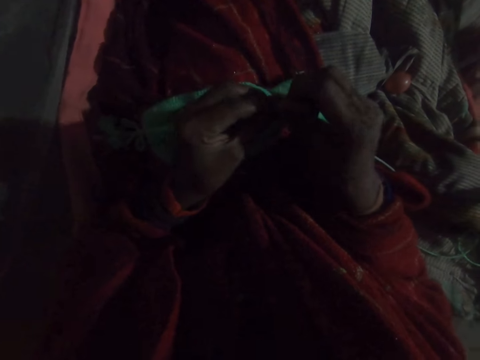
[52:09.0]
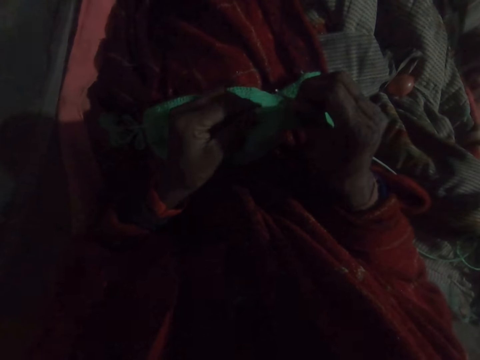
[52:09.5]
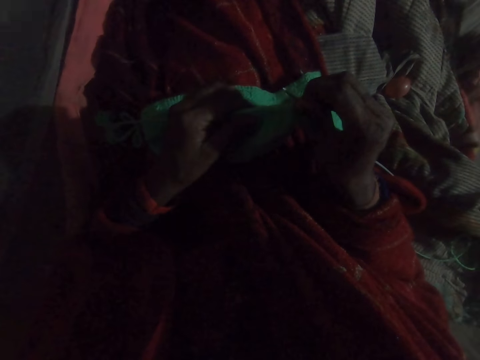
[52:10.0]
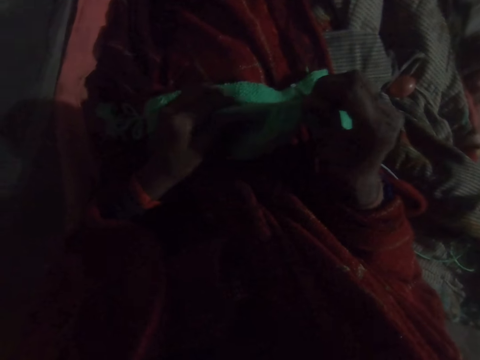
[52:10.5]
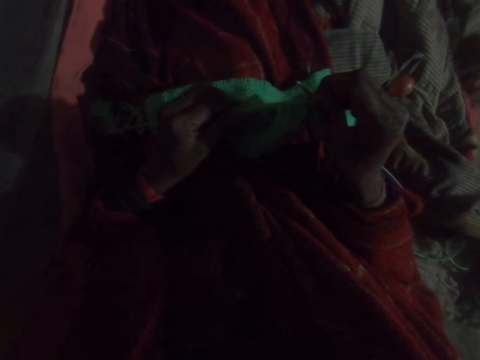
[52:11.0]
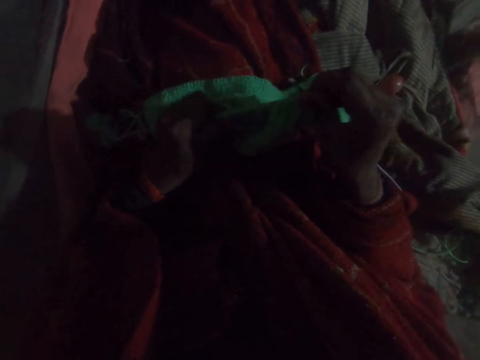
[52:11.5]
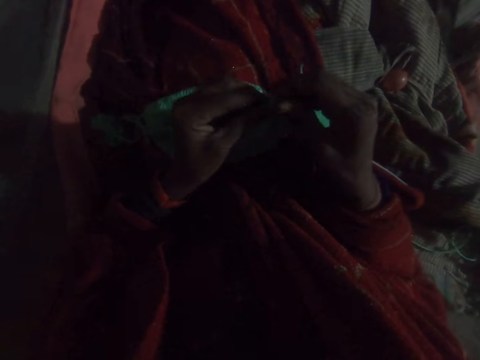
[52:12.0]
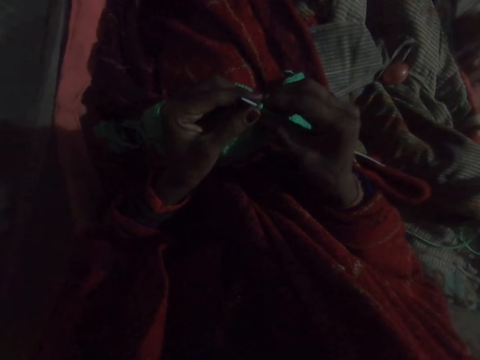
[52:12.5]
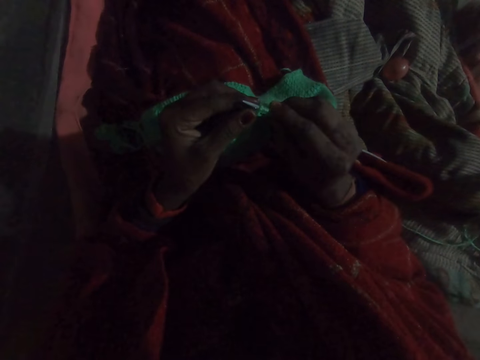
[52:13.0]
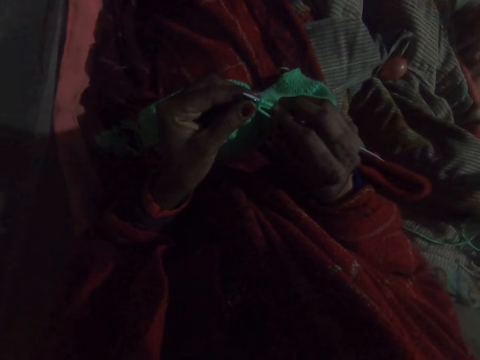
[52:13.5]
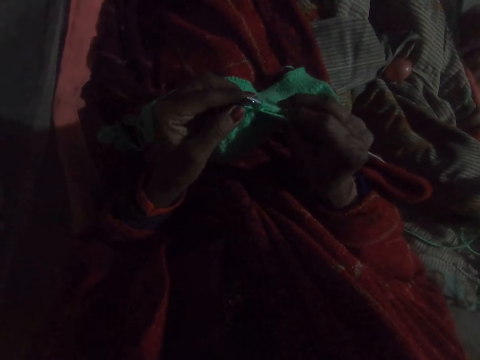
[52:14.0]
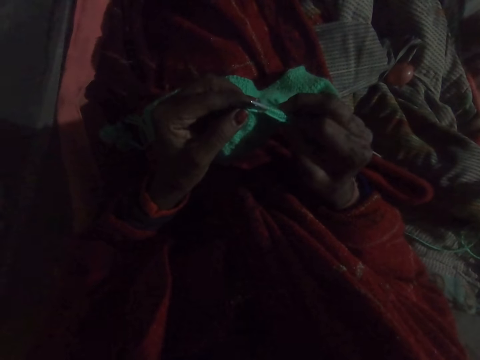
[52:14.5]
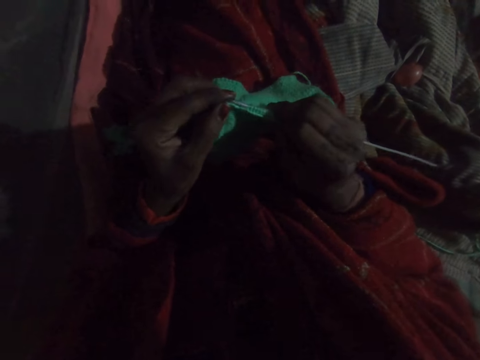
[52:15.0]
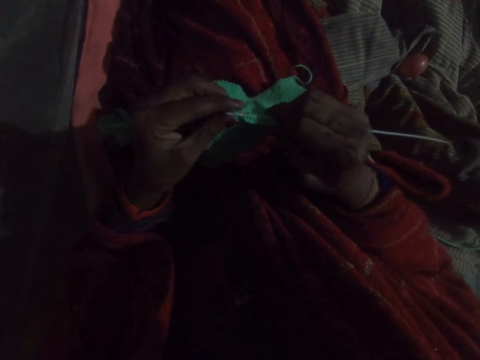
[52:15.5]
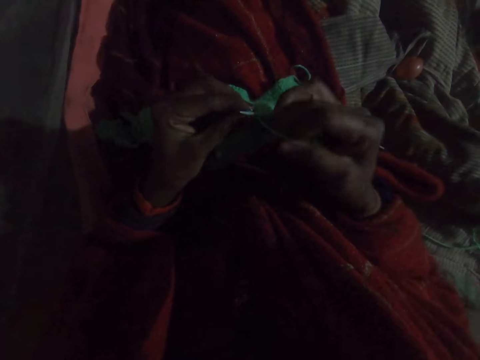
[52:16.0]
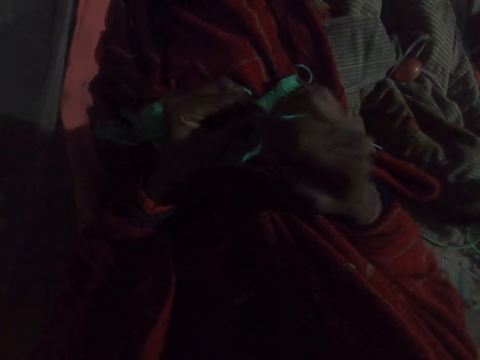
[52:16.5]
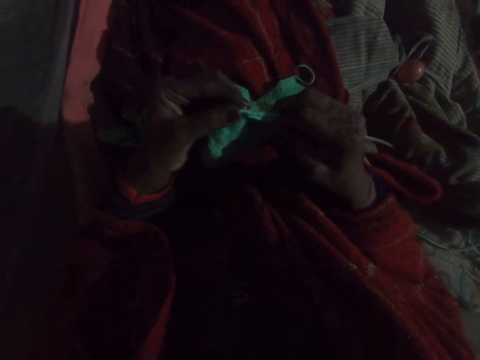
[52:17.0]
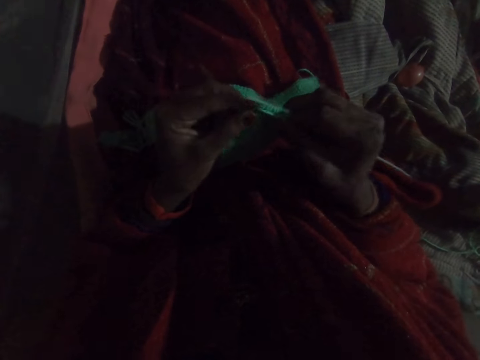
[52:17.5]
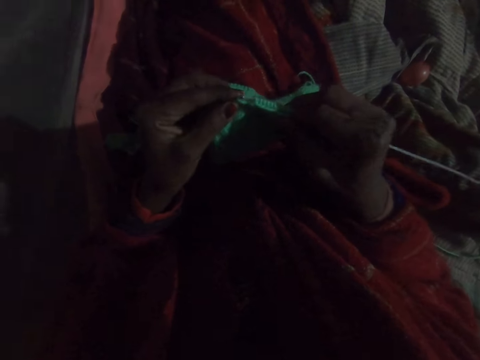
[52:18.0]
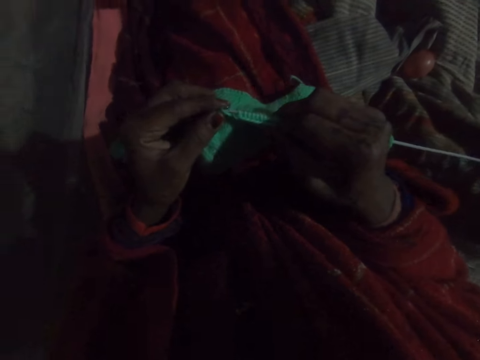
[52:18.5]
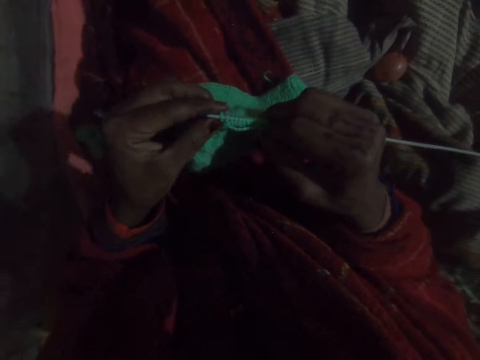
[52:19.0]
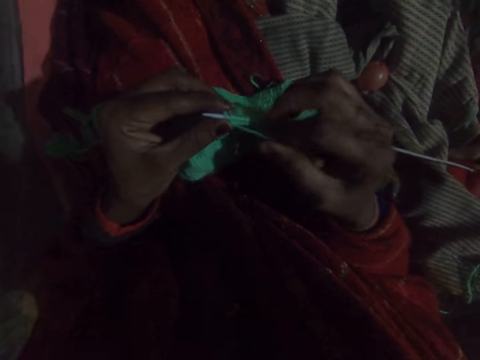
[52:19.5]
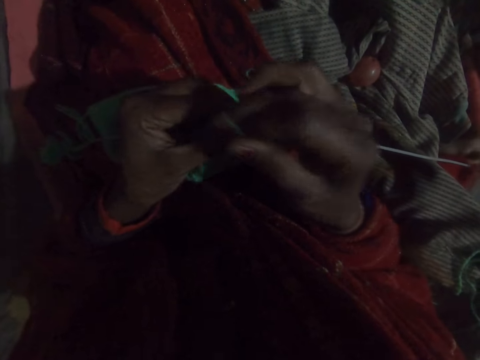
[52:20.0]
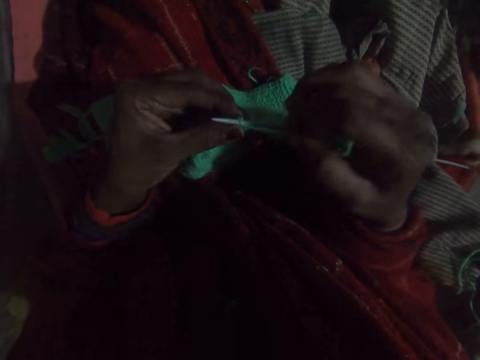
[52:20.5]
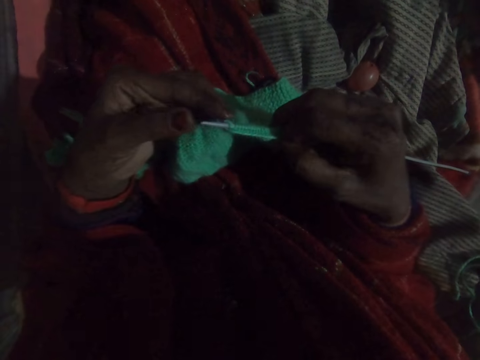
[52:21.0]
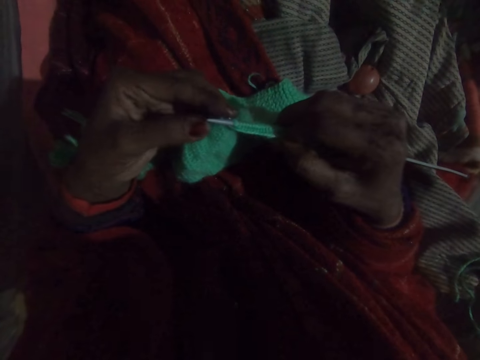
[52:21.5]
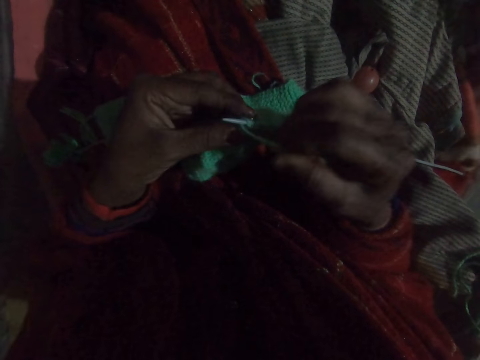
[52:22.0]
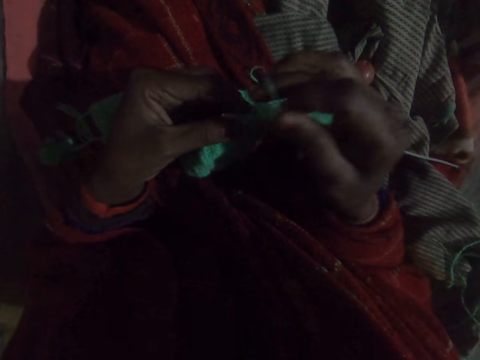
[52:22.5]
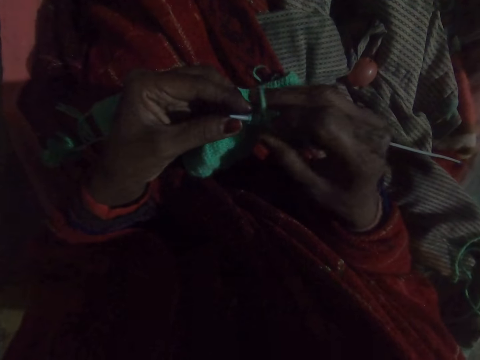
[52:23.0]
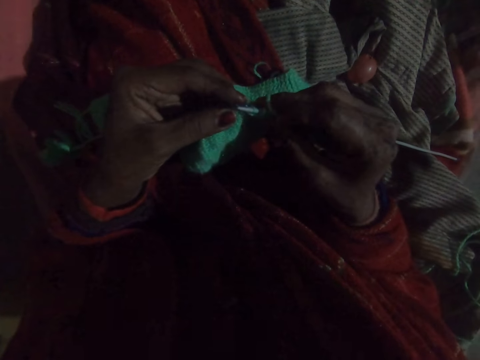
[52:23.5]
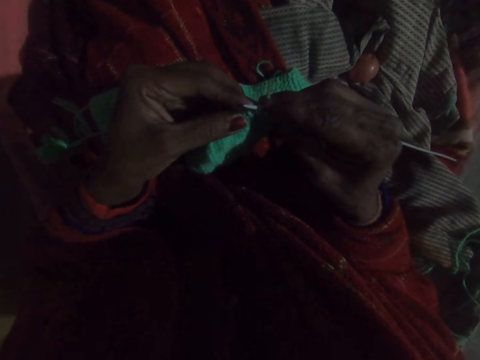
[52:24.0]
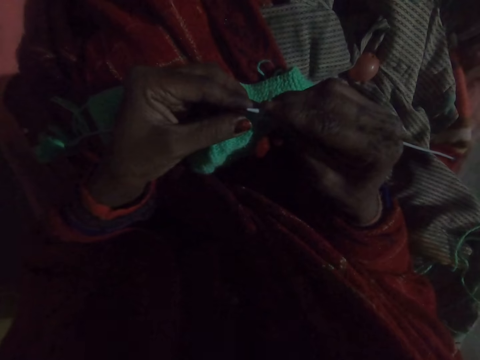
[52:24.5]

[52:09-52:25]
The camera wearer adjusts the fabric in the knitting pin. They push the crochet onto the hook. They knit the crochet. They fix yarn on the crochet hook. They knit the crochet. They fix the yarn on the crochet hook. They knit the crochet. They fix the yarn on the crochet hook.

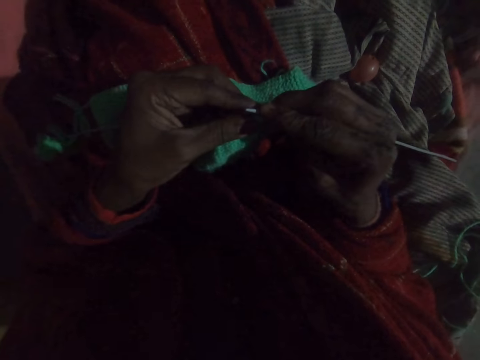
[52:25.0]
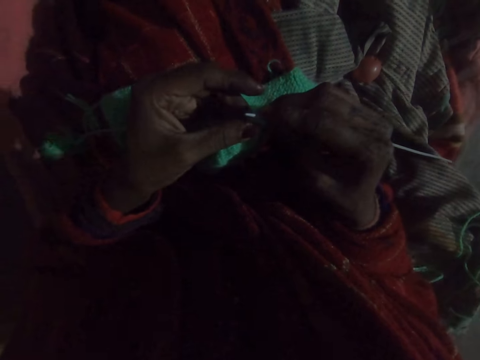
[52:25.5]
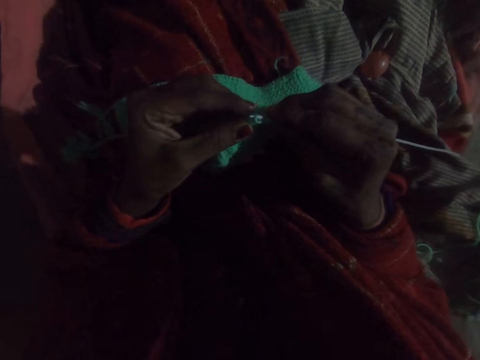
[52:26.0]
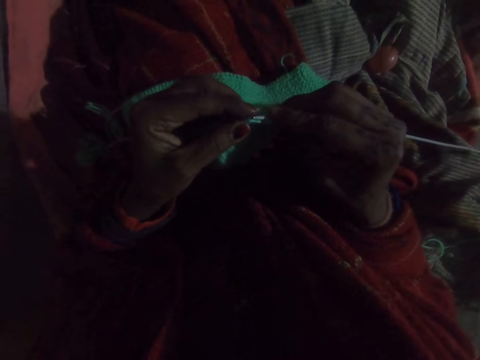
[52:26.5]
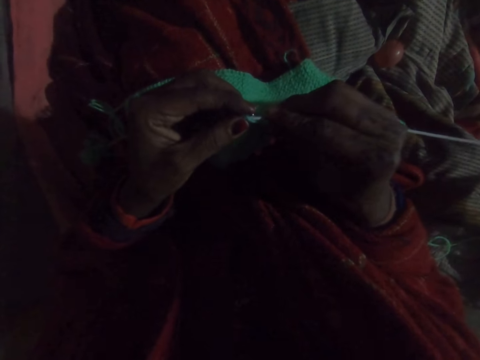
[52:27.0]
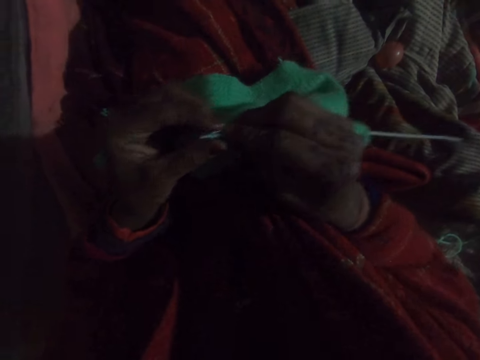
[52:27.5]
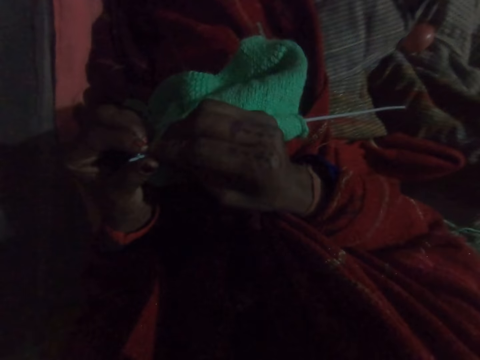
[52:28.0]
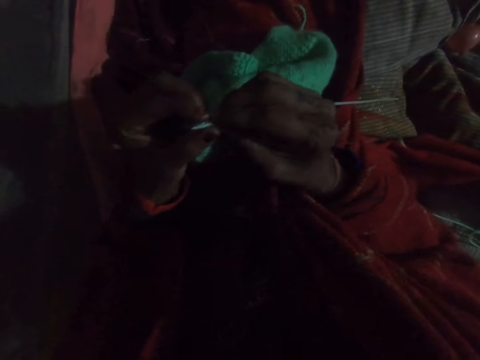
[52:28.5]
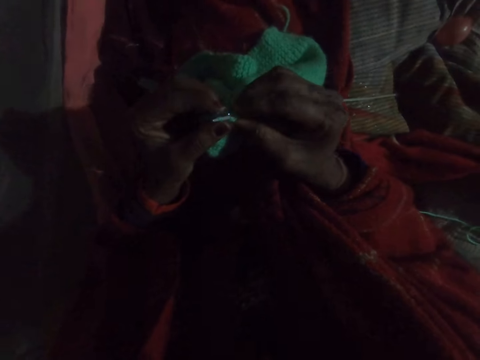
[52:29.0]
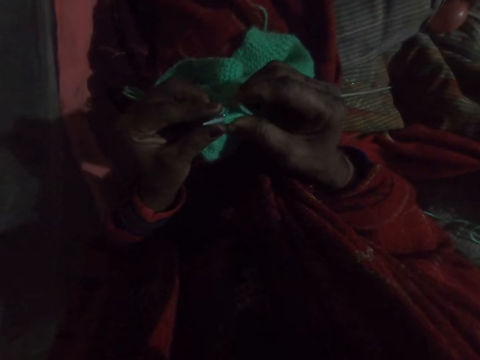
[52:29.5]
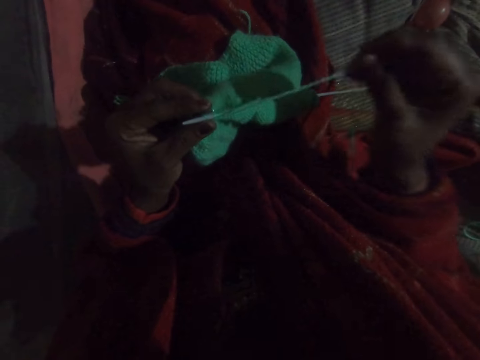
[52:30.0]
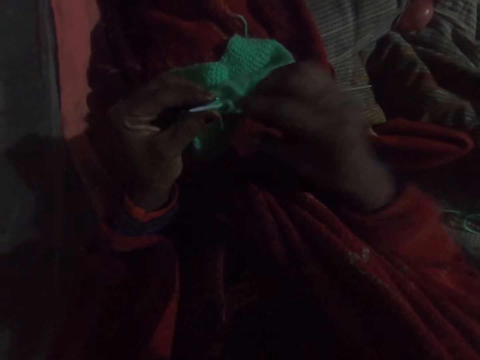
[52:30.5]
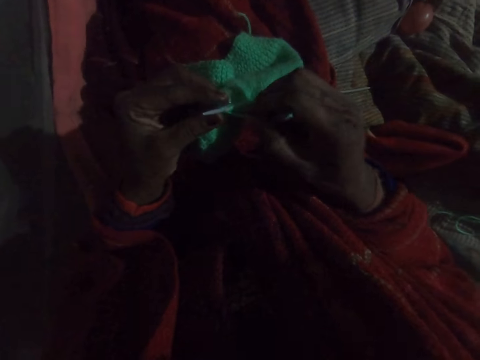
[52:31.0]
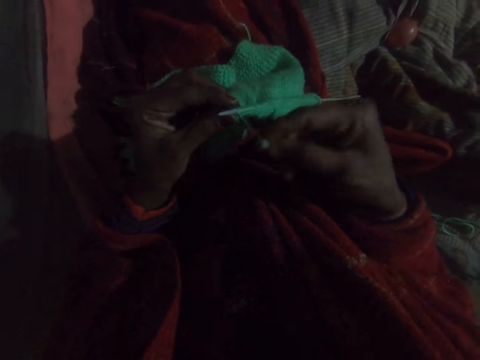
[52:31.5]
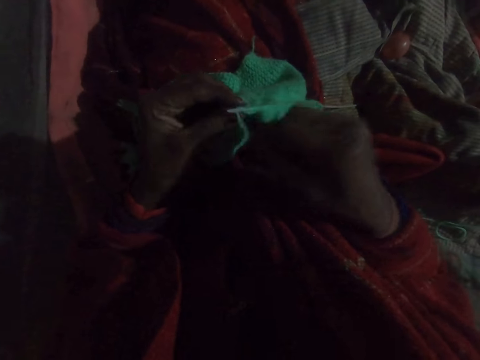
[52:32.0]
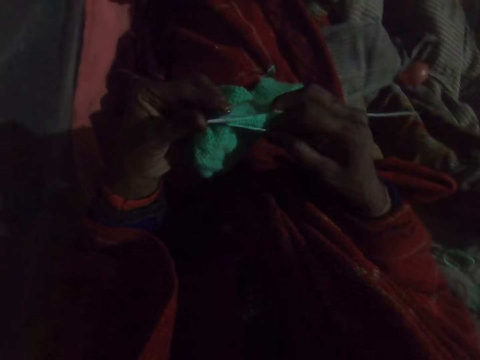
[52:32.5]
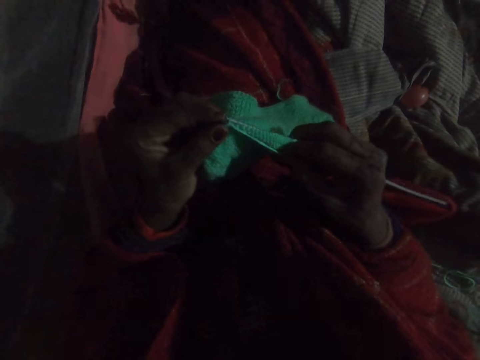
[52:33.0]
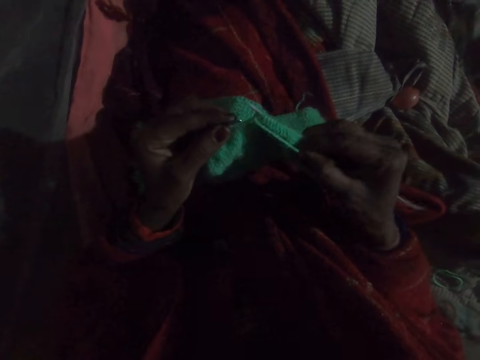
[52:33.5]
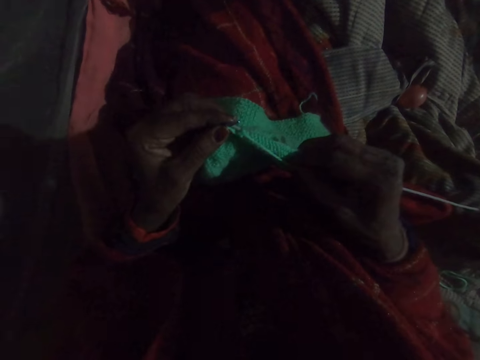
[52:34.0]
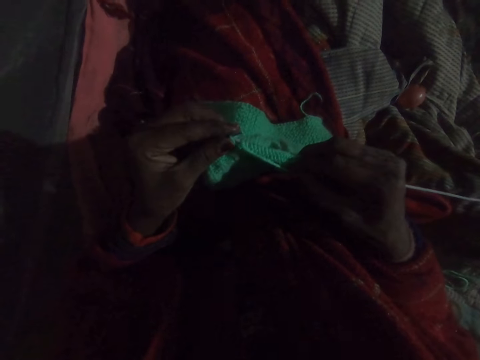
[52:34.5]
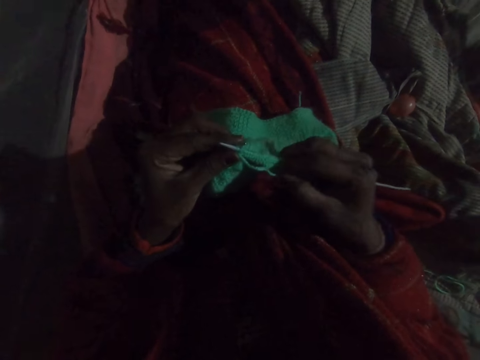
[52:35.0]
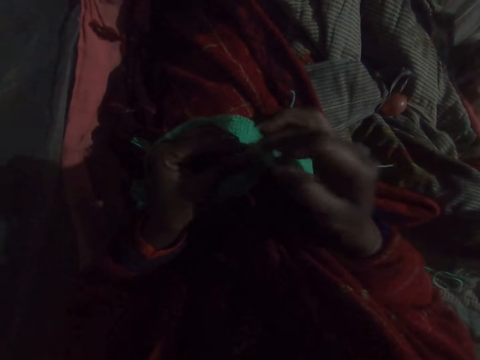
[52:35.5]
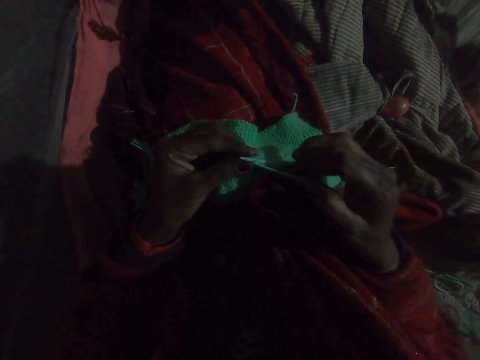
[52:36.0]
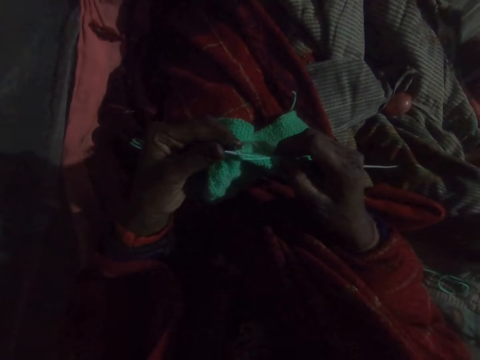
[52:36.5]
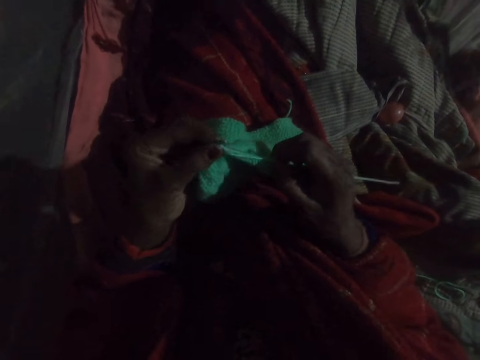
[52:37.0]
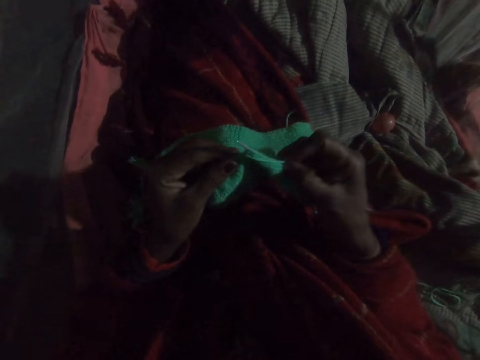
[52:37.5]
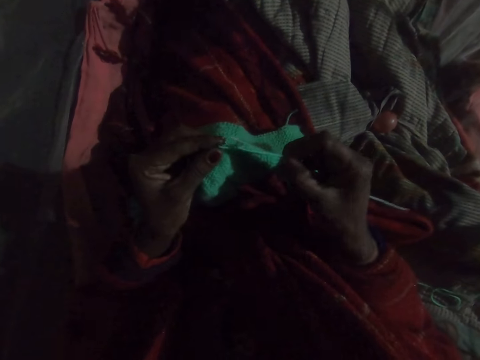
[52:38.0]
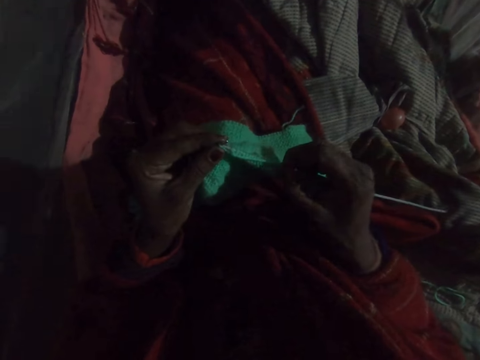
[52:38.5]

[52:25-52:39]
The camera wearer knits a crochet. She pulls yarn. She rolls the yarn onto her finger. She knits the crochet. She fixes the yarn on the crochet hook. She knits the crochet.
